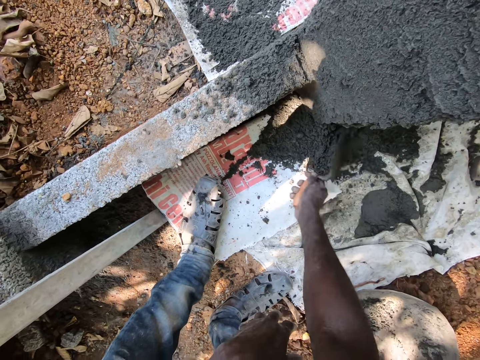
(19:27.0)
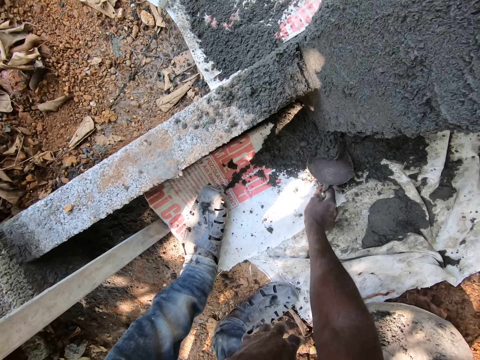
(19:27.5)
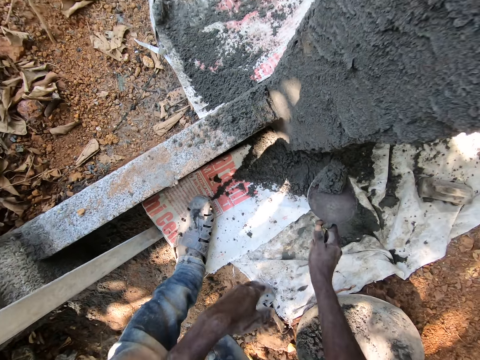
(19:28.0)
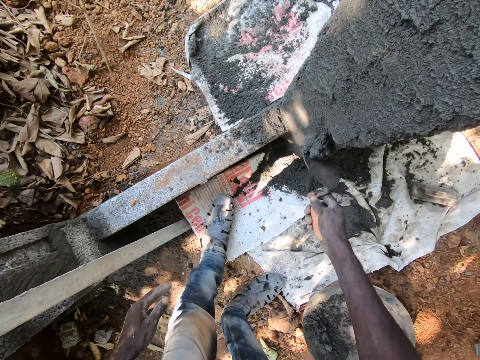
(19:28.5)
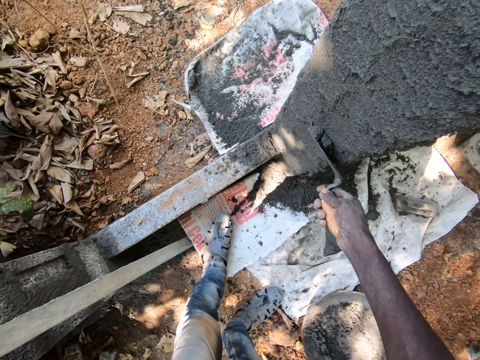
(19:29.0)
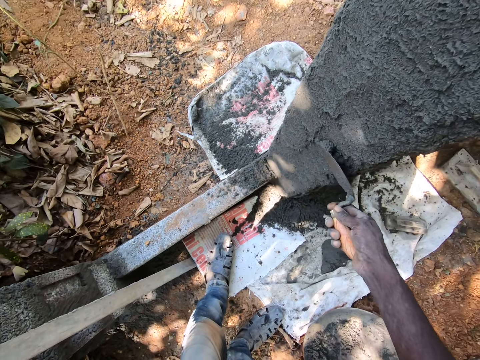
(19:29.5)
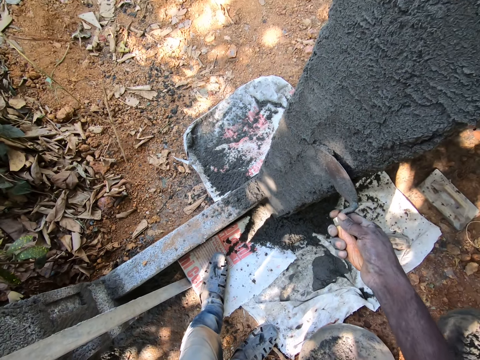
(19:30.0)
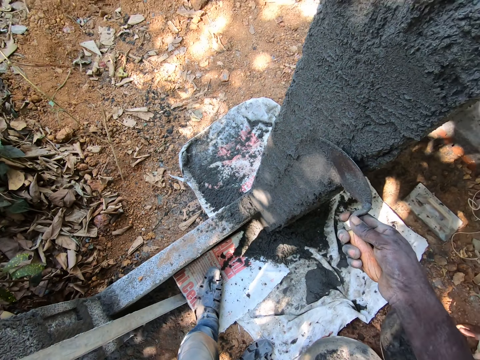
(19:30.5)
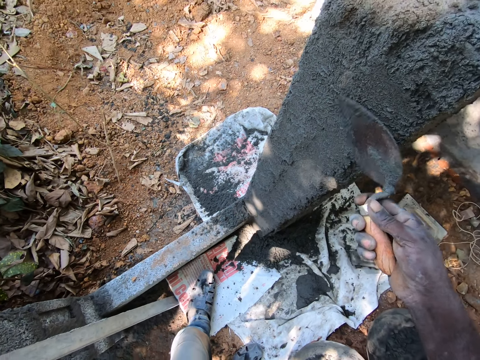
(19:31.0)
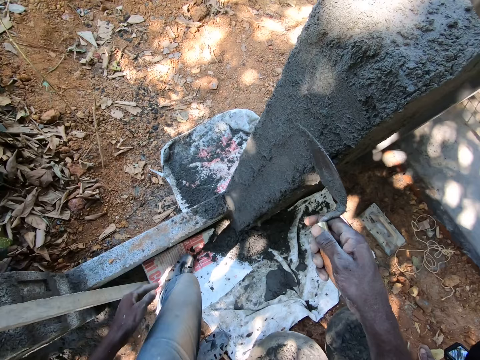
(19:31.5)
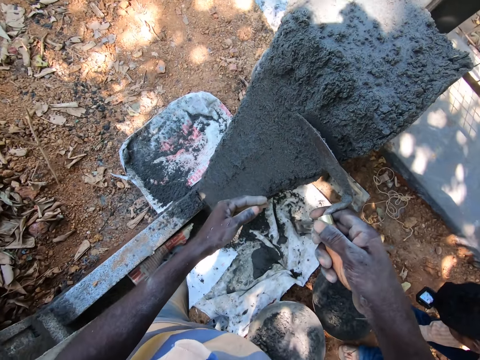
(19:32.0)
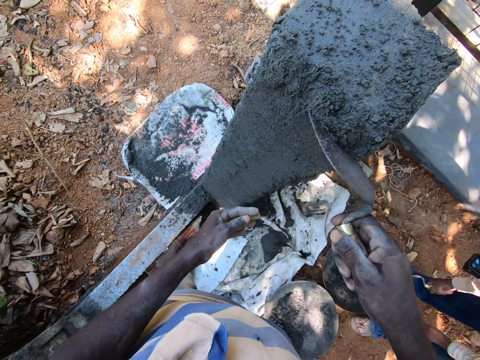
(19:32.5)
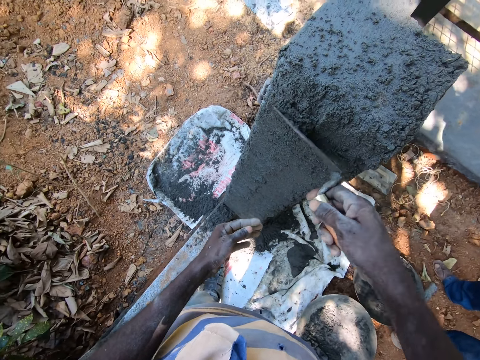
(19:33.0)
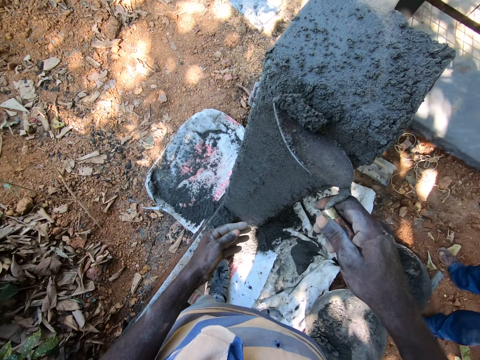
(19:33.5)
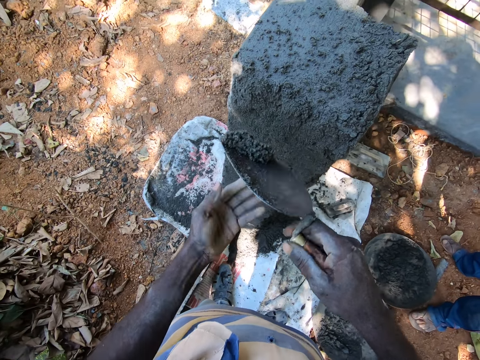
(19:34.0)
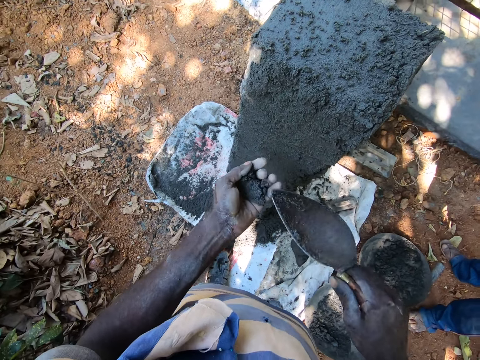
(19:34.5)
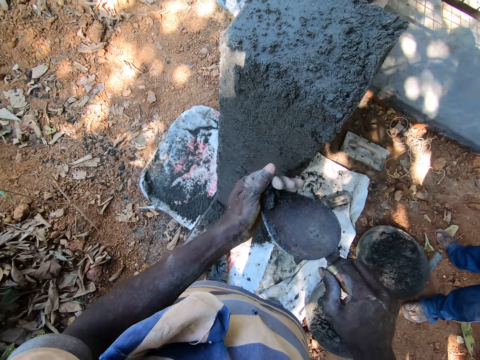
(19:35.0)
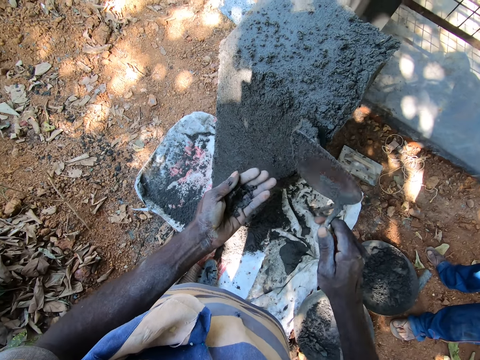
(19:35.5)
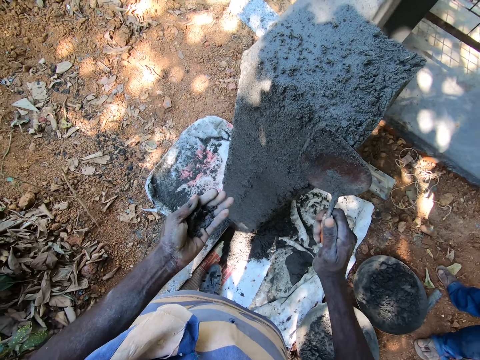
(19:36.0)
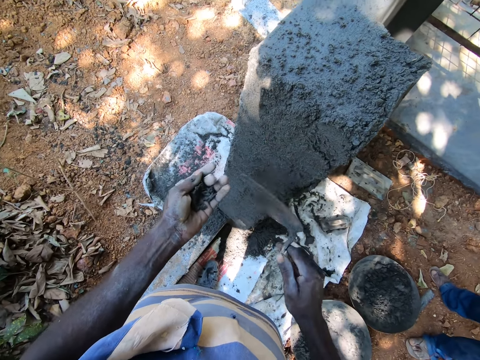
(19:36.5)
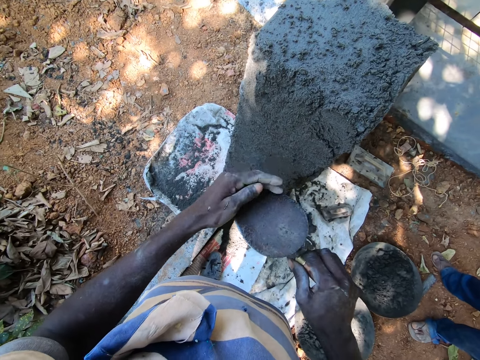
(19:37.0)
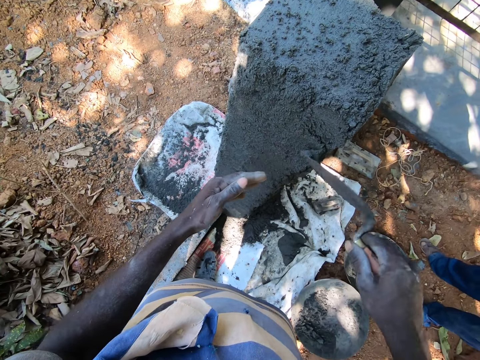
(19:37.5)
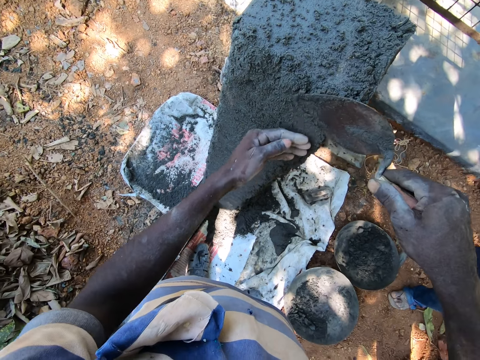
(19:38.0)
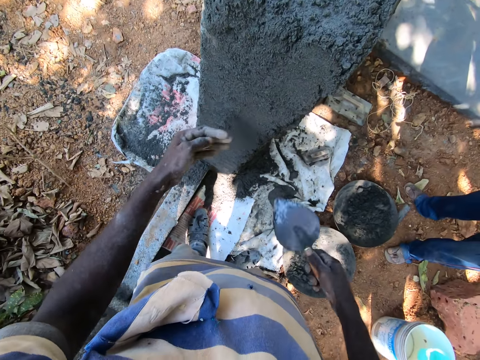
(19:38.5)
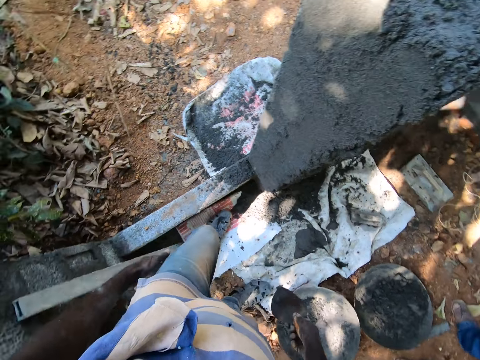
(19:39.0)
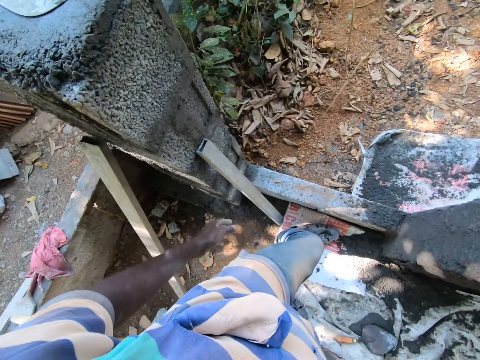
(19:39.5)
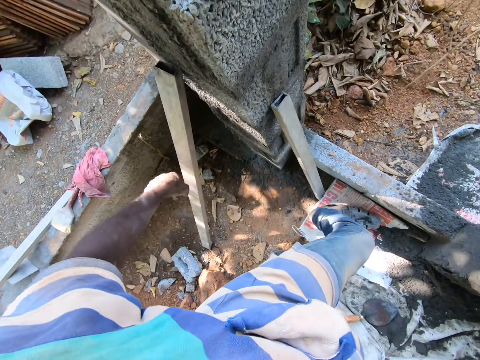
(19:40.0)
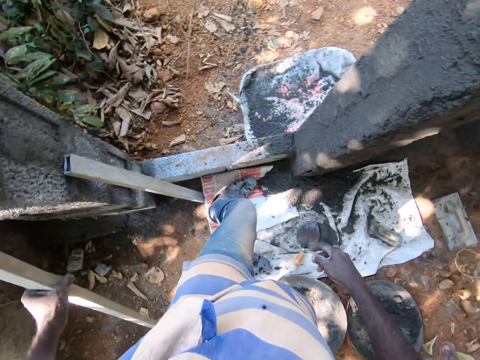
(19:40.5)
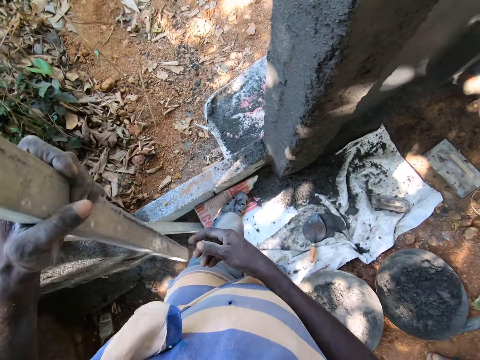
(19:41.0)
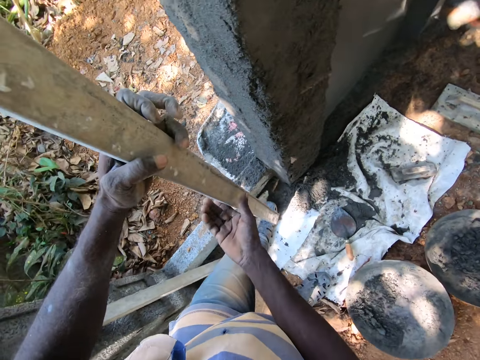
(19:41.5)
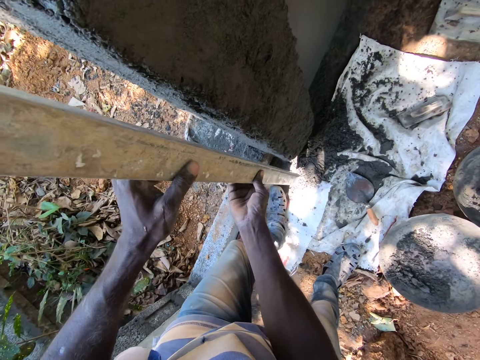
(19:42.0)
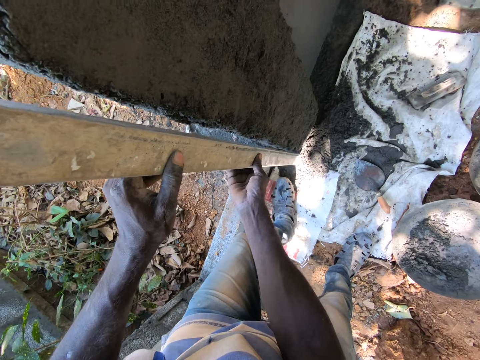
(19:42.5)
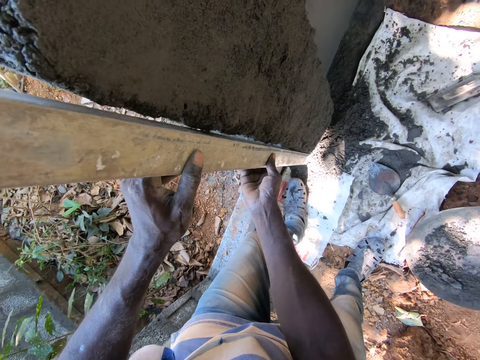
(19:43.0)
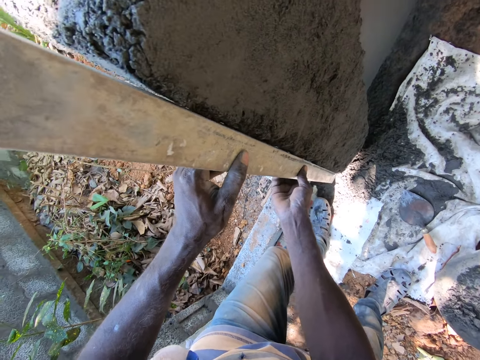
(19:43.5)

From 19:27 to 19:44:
The camera wearer takes mortar from the ground with the trowel in his right hand. He plasters the wall with the mortar in the trowel in his right hand. He takes the mortar from the wall with the trowel in his right hand. He takes the mortar in the trowel with his left hand. He puts some mortar on the trowel with his left hand. He plasters the wall with the mortar in the trowel in his right hand. He puts some mortar on the trowel with his left hand. He smoothens the mortar on the wall with the trowel in his right hand. He smoothens the mortar on the wall with the trowel in his right hand again. He turns around. He picks a level from the ground with his left hand. He holds the level with both hands. He places the level on the wall with his hands.

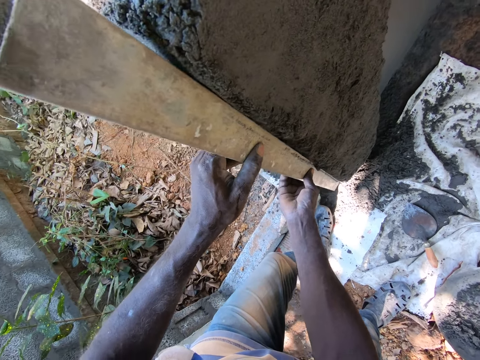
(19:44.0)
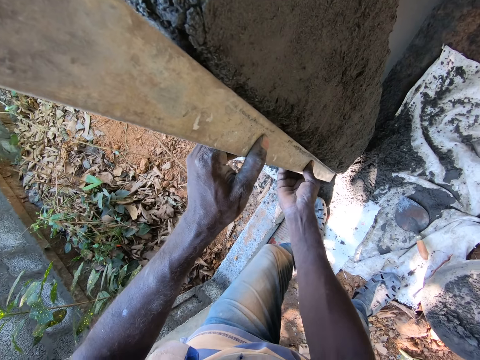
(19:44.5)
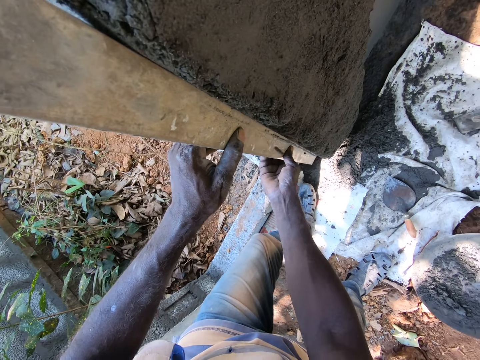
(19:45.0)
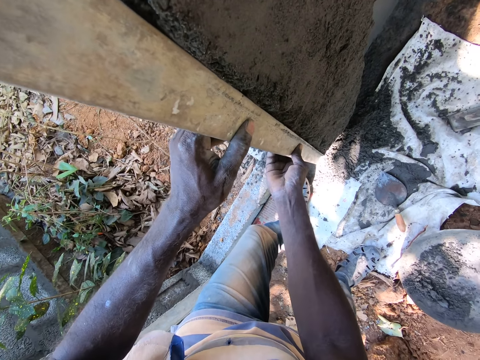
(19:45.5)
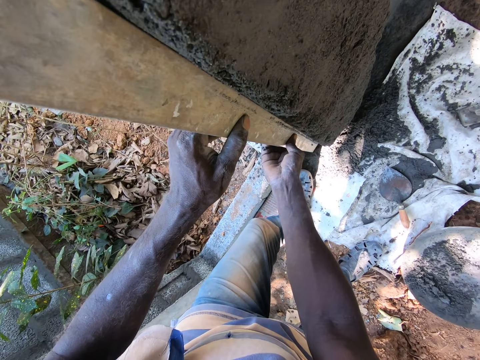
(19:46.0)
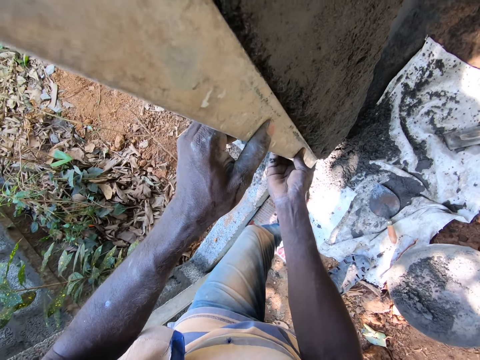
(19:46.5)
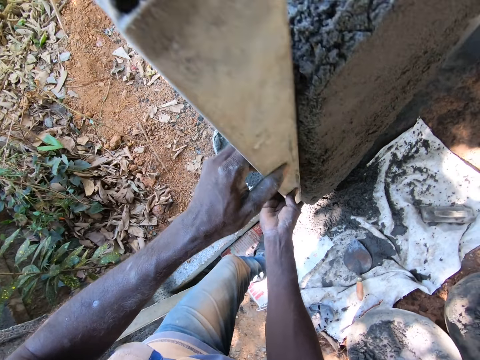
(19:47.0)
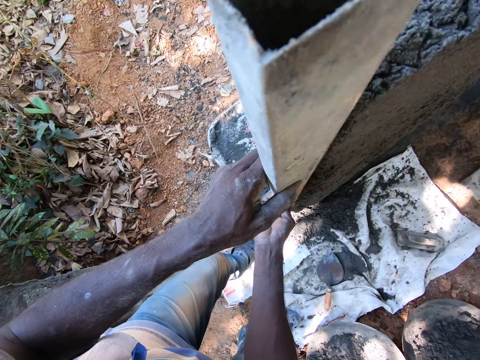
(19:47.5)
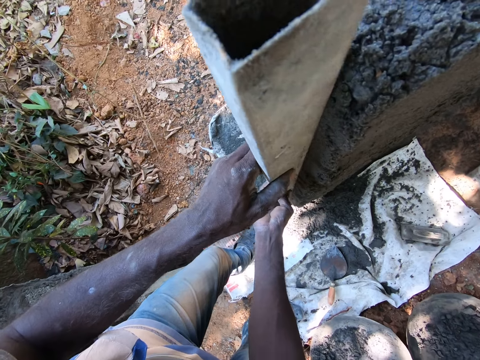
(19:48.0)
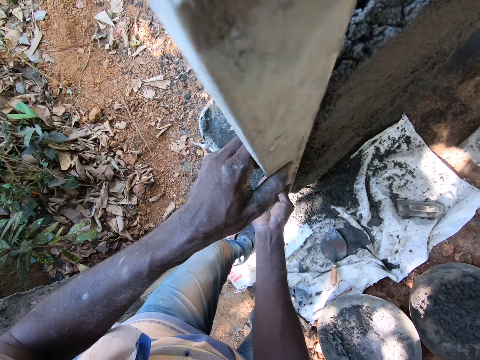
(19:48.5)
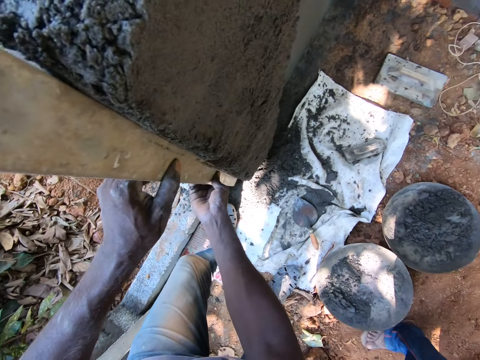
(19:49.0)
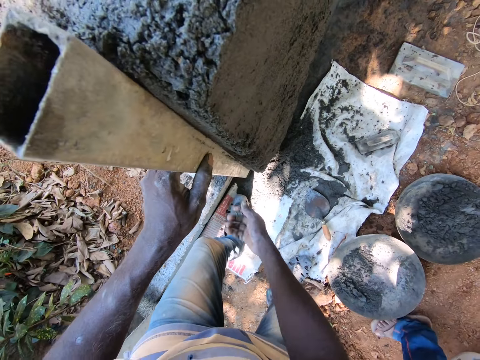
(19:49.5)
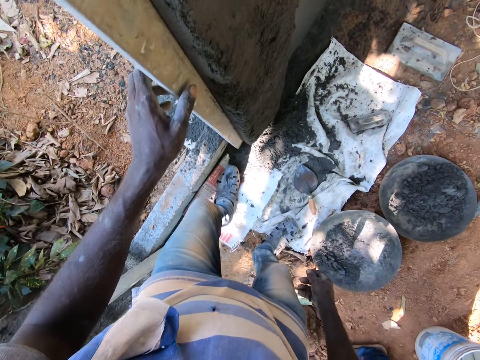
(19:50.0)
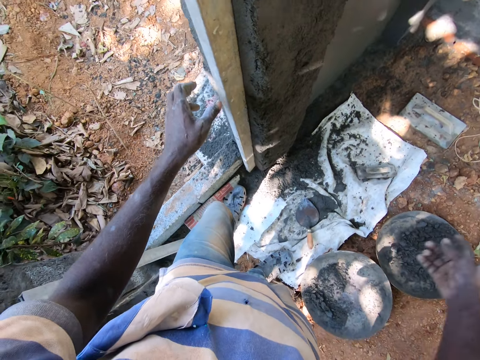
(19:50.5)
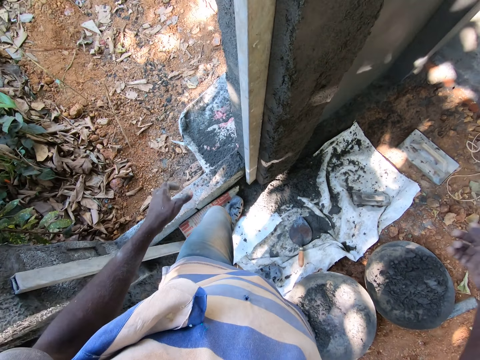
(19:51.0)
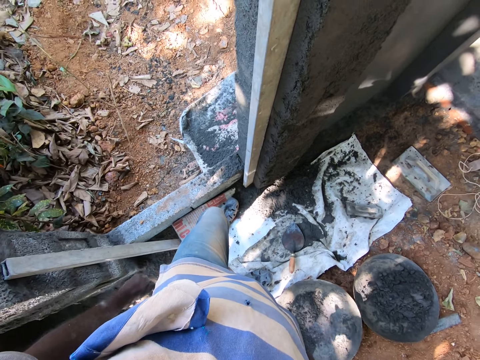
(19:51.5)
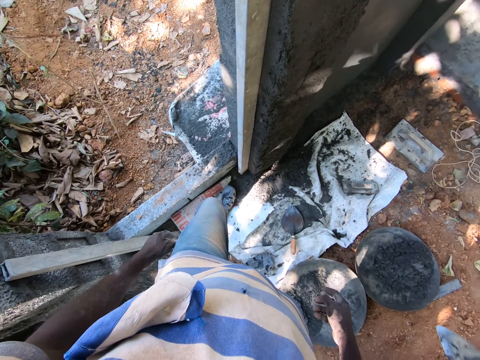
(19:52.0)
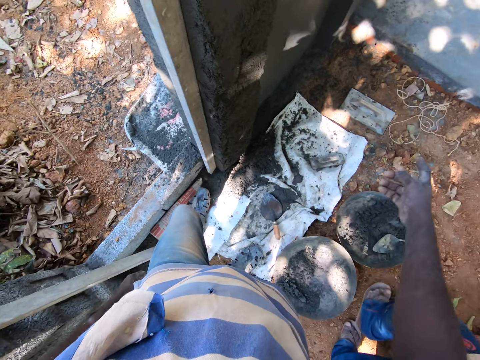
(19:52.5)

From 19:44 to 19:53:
The camera wearer aligns the wall with the frame or level. He moves the level on the wall with his hands. He holds the level to the wall with his left hand. He stands beside the frame and drops his right hand. A man drops a trowel on a pan on the ground with his right hand. The camera wearer points at the floor.
